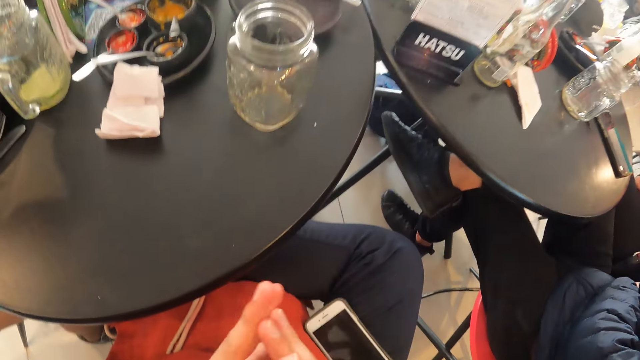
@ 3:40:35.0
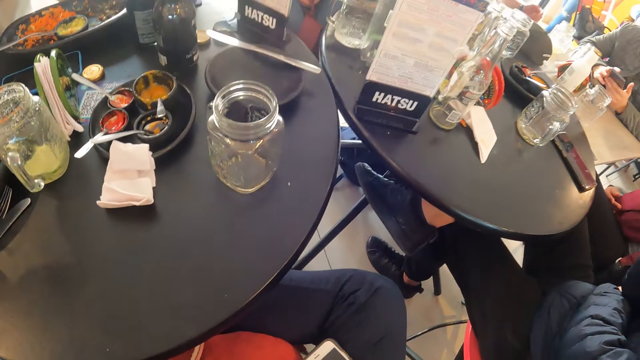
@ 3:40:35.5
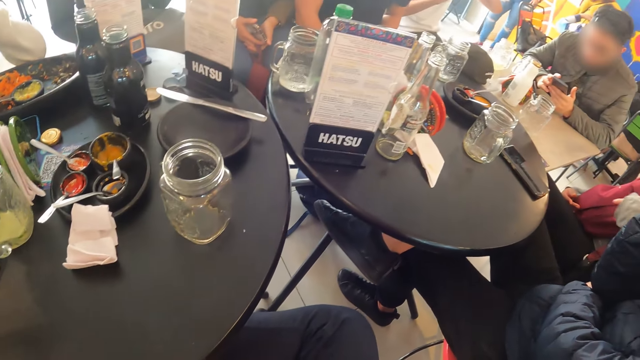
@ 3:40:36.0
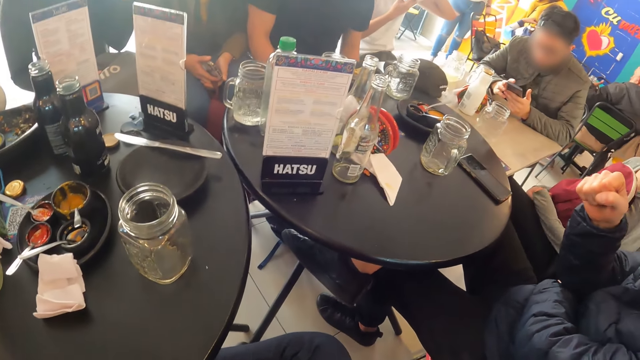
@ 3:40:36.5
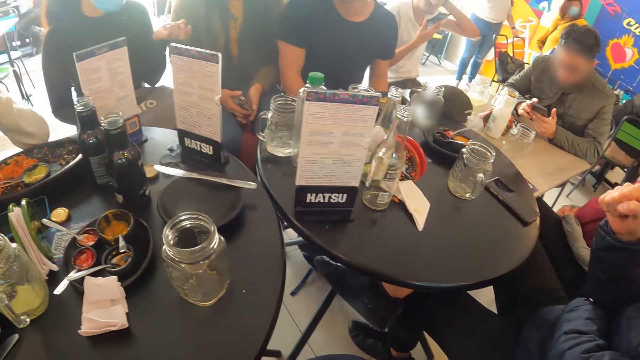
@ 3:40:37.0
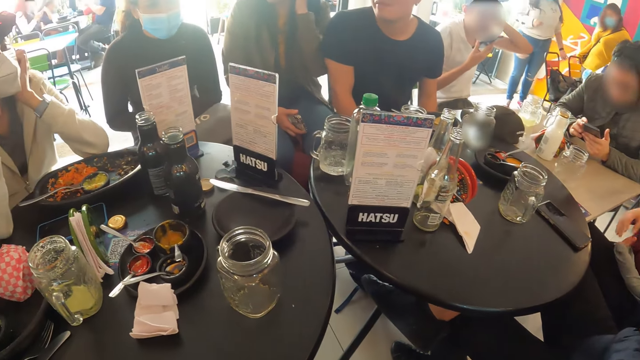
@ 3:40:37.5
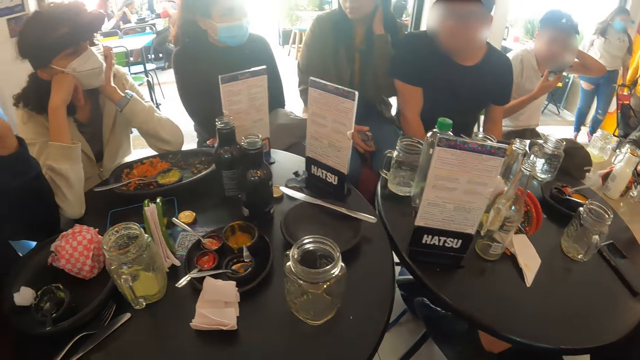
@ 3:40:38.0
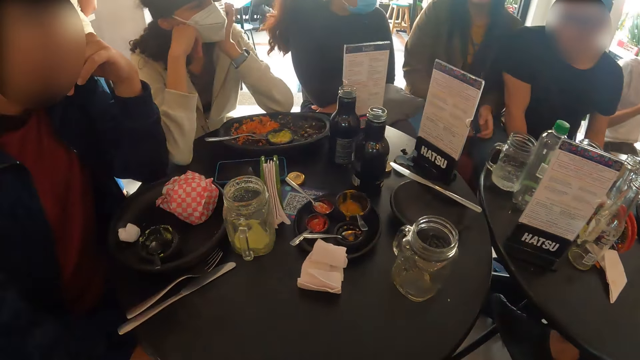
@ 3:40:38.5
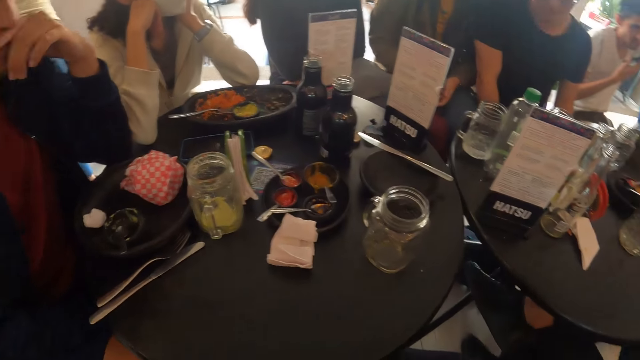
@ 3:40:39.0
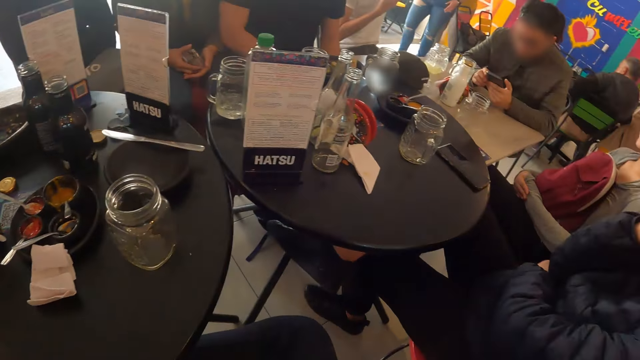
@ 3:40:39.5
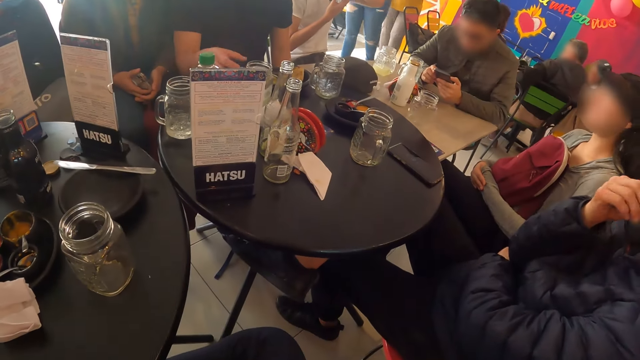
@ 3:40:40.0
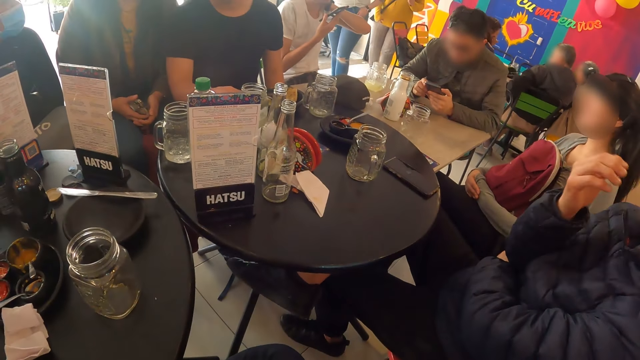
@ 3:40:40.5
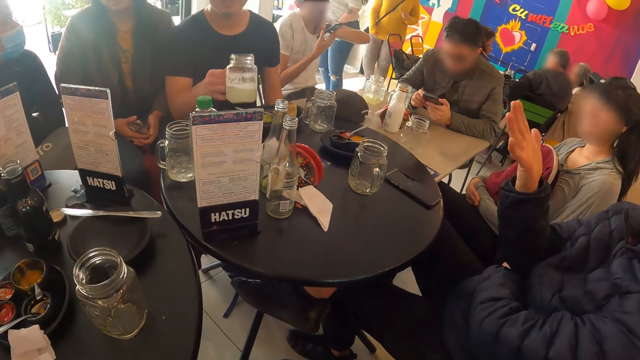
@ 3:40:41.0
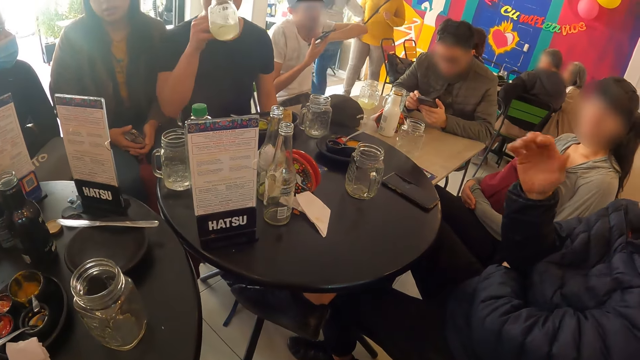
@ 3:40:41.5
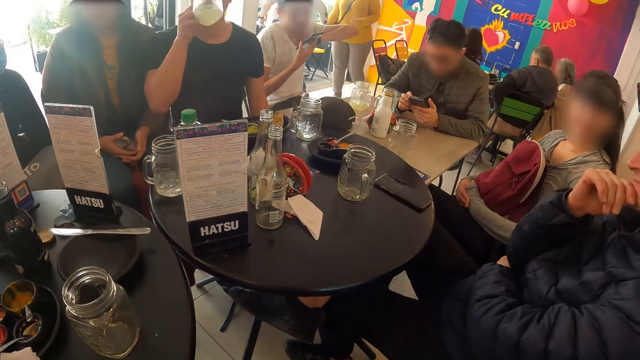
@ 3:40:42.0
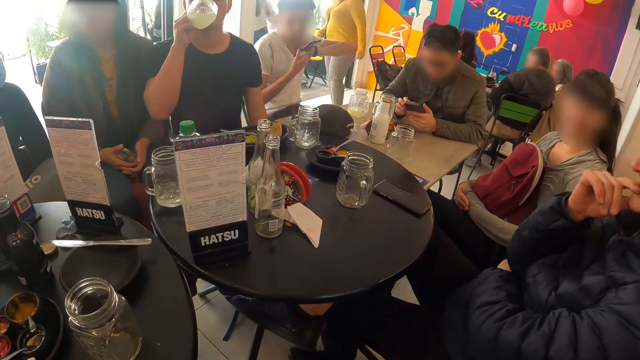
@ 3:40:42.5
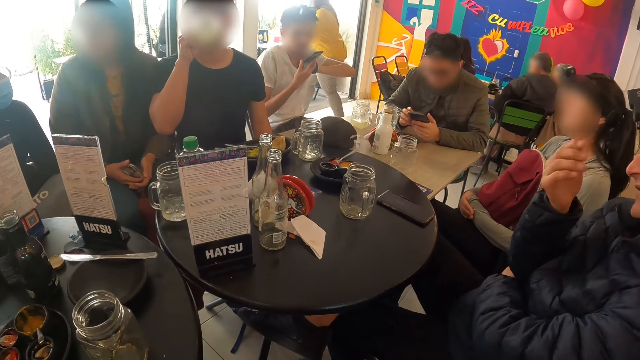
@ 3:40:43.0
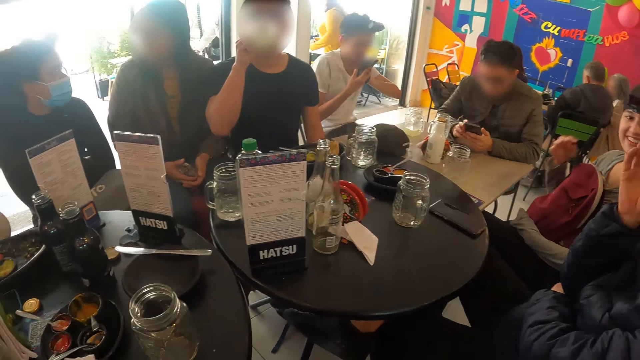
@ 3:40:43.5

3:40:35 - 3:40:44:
The camera wearer looks around the table. A man picks up the glass cup from the table with his right hand. The man drinks from the glass cup in his right hand.

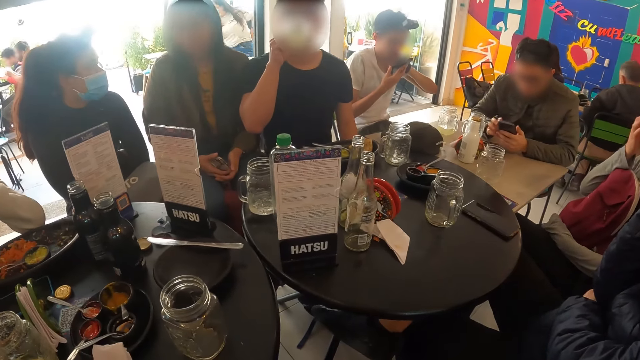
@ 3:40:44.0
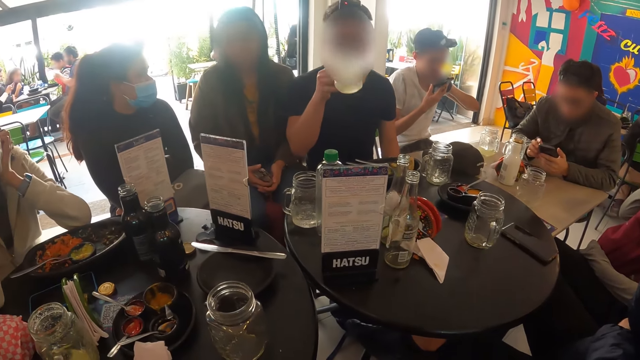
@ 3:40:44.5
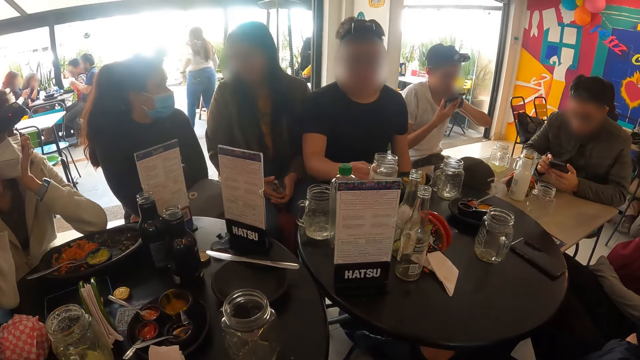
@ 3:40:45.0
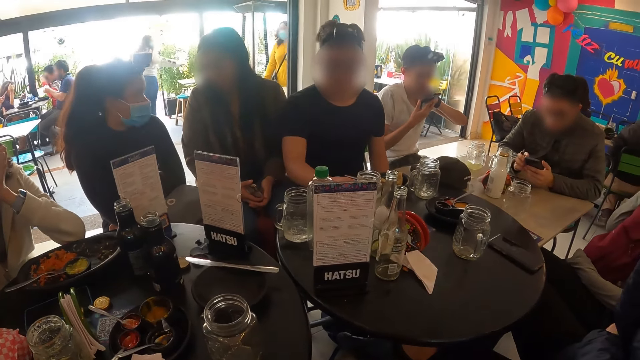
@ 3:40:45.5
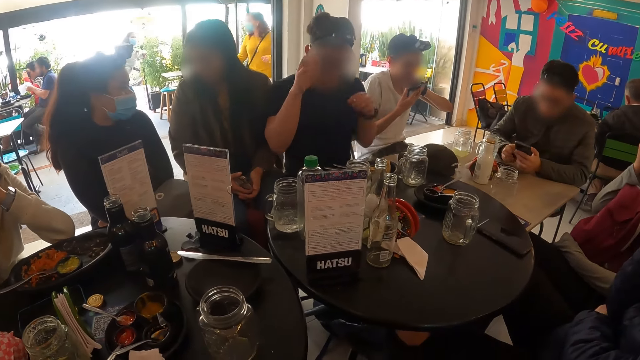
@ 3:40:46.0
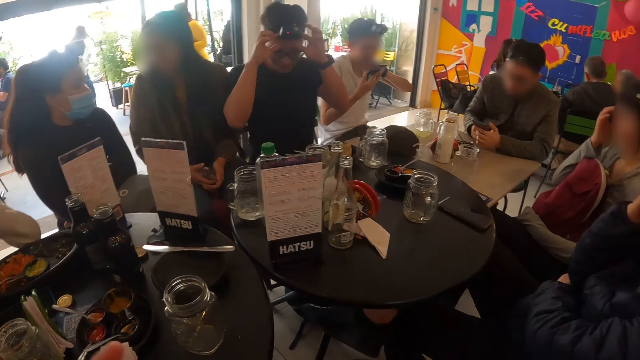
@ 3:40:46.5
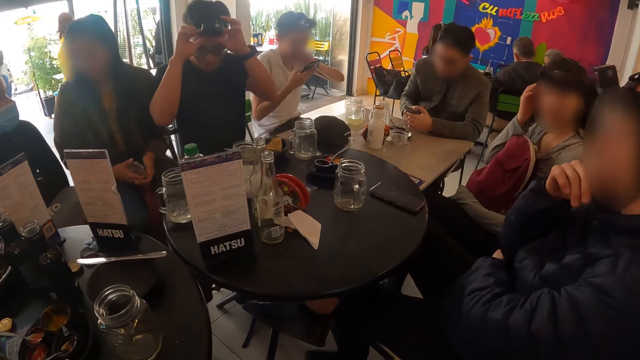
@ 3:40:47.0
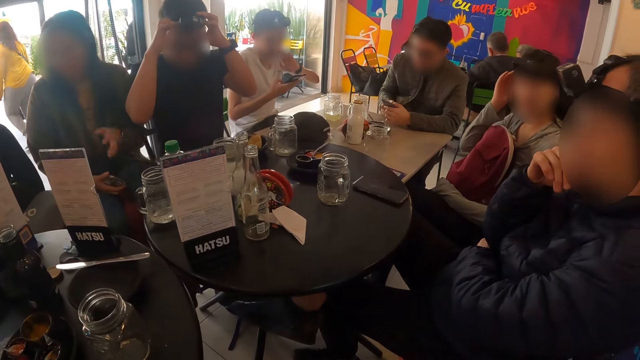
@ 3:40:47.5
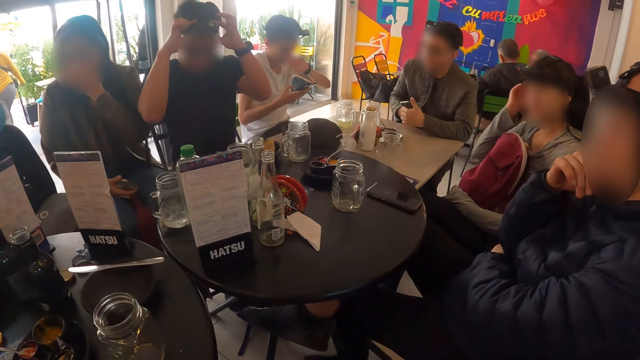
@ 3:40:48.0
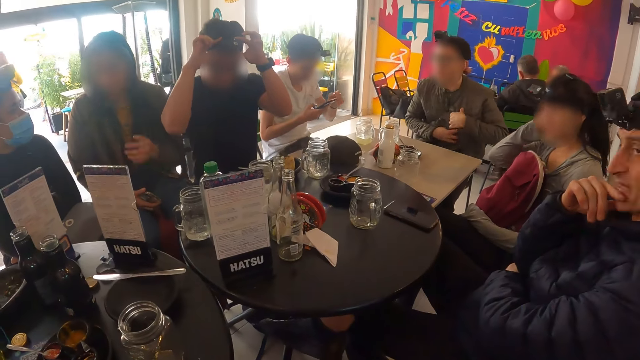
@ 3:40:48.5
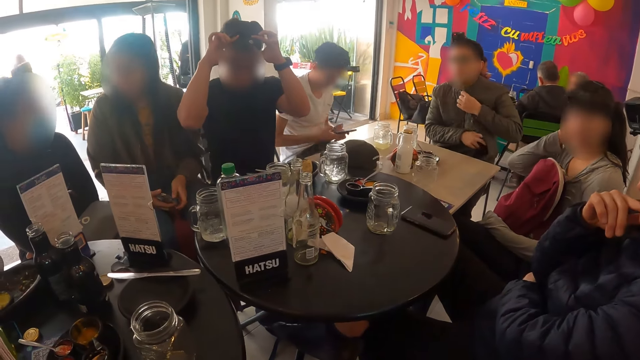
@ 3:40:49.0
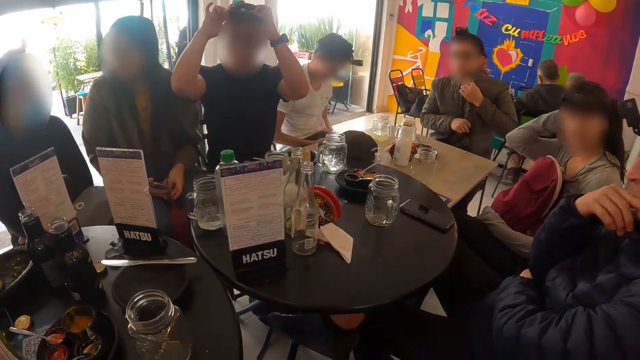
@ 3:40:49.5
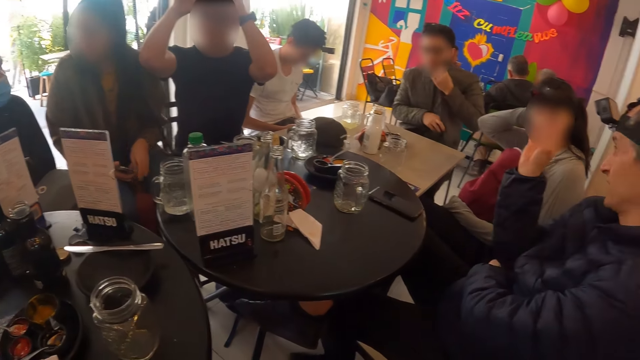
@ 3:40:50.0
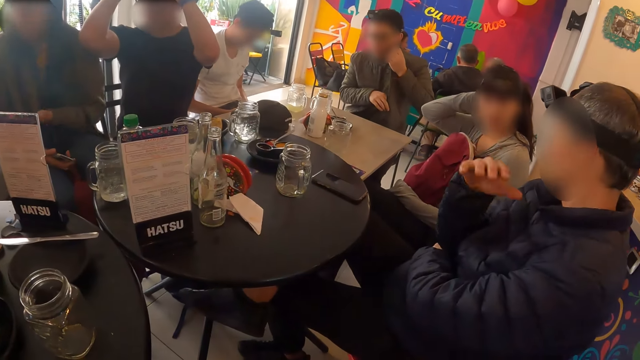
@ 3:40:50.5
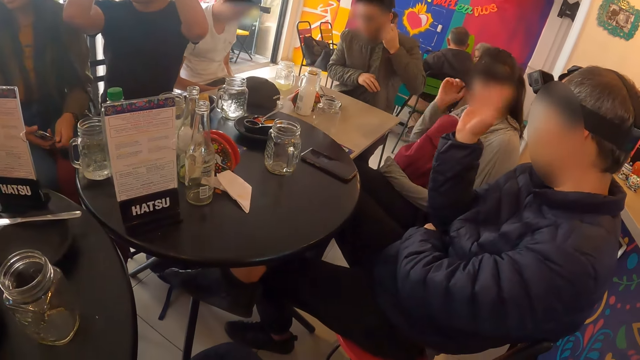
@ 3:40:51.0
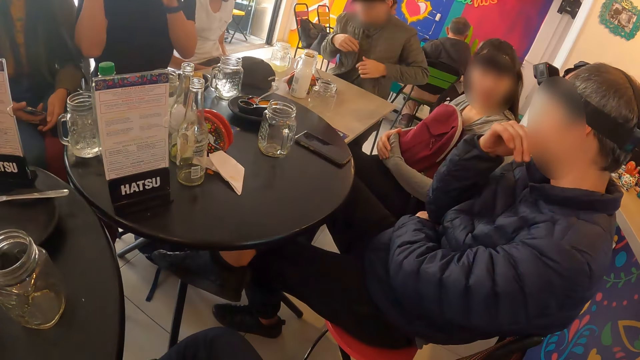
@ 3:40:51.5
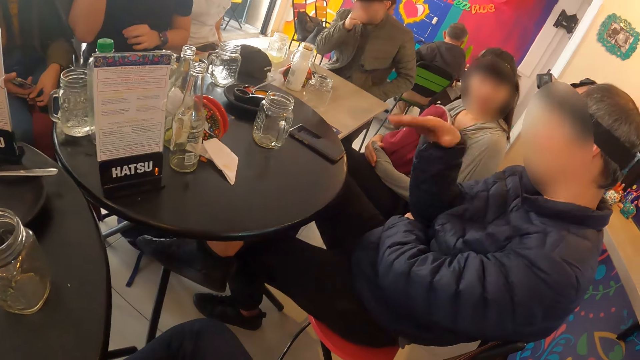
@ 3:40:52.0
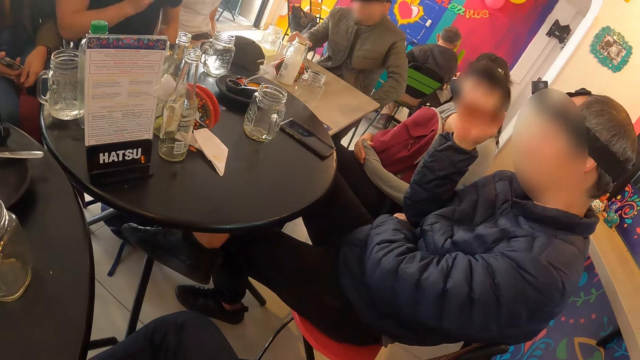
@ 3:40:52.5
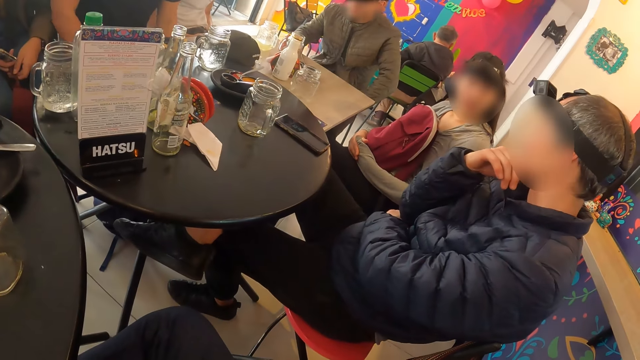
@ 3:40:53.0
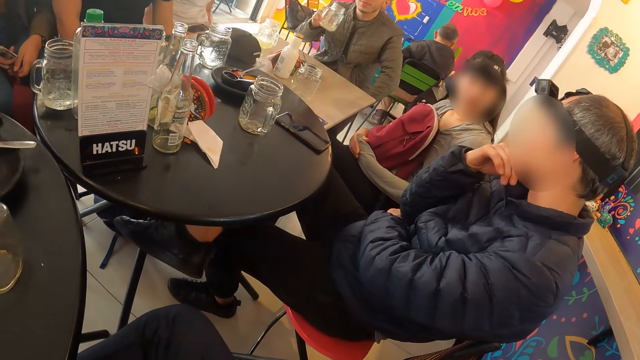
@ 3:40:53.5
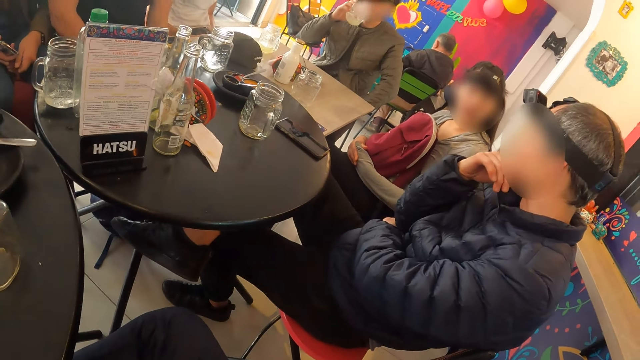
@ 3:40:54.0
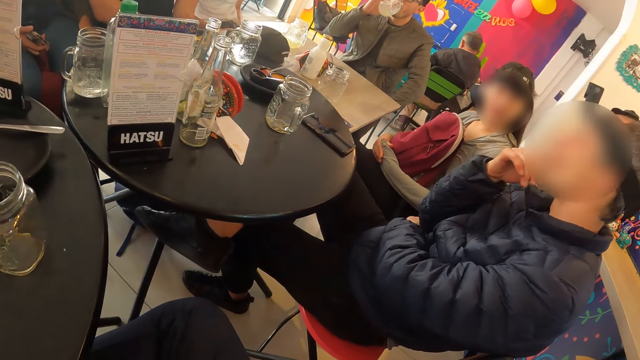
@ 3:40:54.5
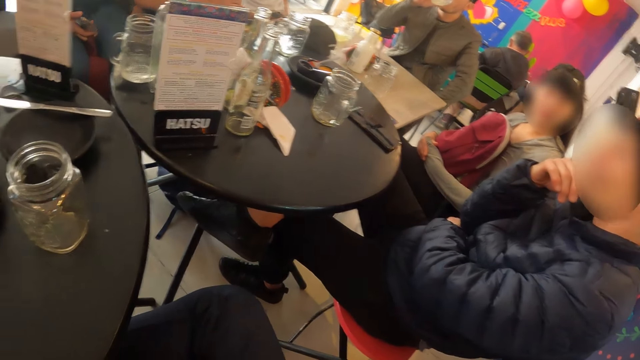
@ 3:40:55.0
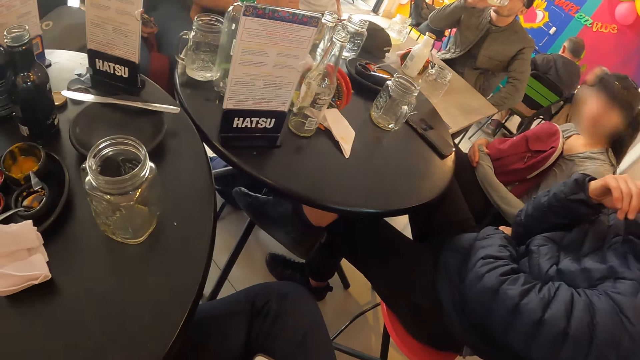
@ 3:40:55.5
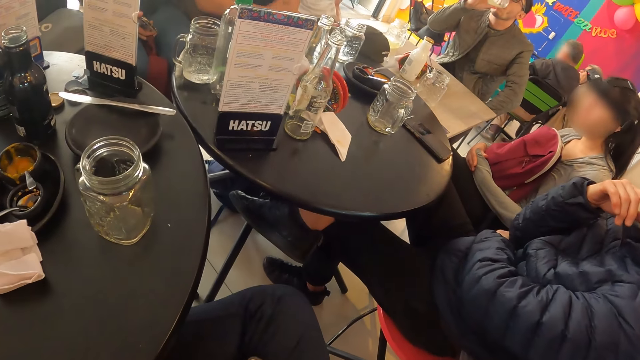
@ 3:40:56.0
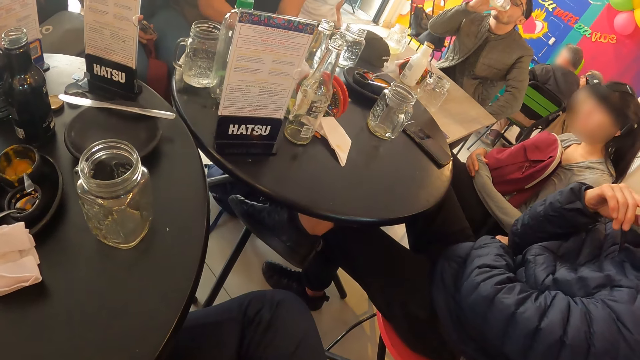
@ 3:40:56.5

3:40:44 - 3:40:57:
A man drops the glass cup on the table with his right hand and adjusts a camera on his head with both hands. Another man nods his head and touches his chin with his right hand. Another man pats his mouth with his left hand. A woman rubs her face with her left hand. Another man puts the phone in his jacket with his right hand. Another woman touches her hair with her right hand. The third man presses the phone with both hands. The second man gesticulates with his right hand. The first woman gesticulates with her left hand. The other woman holds her left hand with her right hand. The fourth man touches his face with his right hand. The second man touches his chin with his right hand. The fourth man picks up a glass cup from the table with his right hand and drinks from the glass cup in his right hand. The first man rubs his left arm with his right hand.
